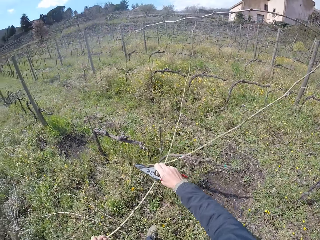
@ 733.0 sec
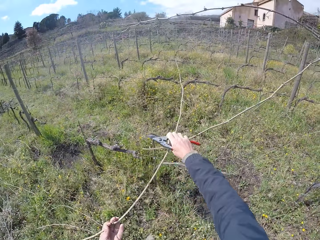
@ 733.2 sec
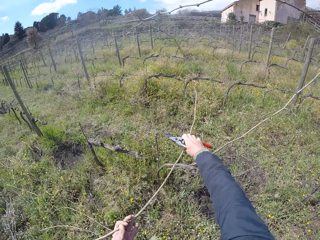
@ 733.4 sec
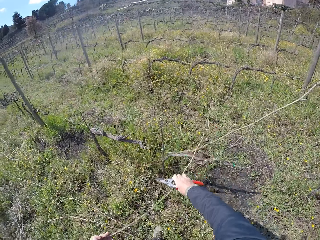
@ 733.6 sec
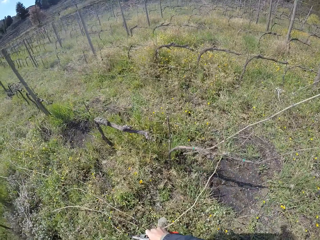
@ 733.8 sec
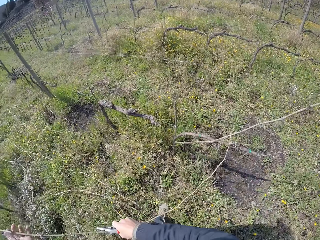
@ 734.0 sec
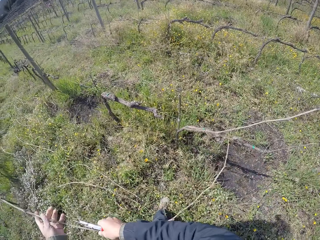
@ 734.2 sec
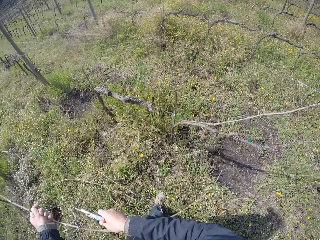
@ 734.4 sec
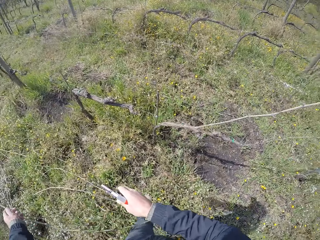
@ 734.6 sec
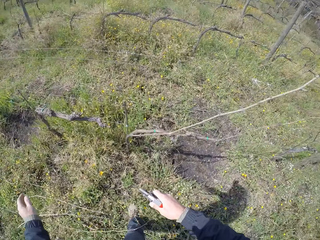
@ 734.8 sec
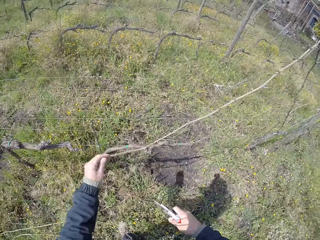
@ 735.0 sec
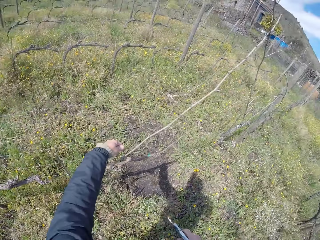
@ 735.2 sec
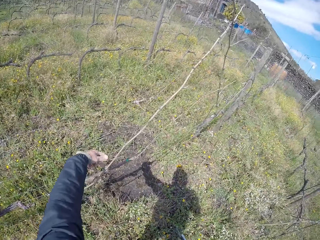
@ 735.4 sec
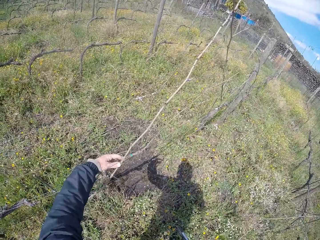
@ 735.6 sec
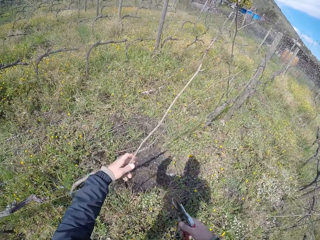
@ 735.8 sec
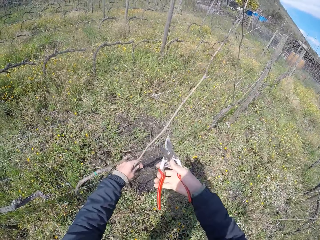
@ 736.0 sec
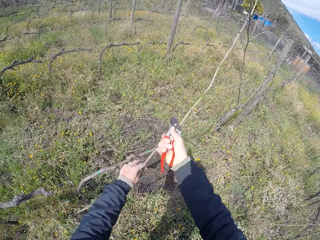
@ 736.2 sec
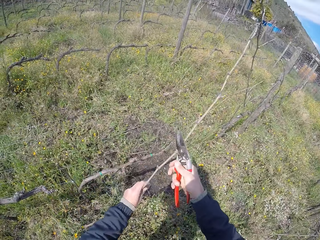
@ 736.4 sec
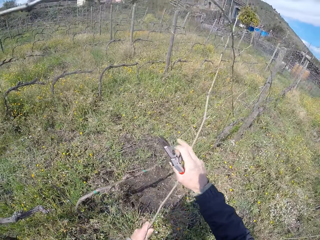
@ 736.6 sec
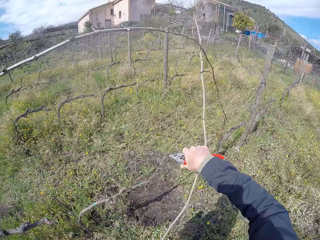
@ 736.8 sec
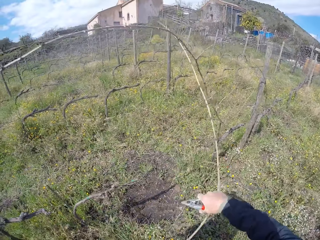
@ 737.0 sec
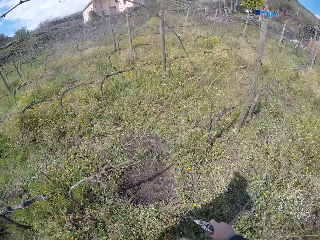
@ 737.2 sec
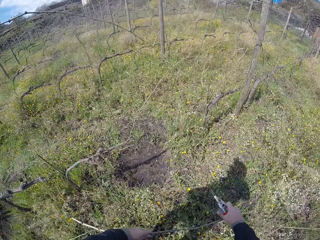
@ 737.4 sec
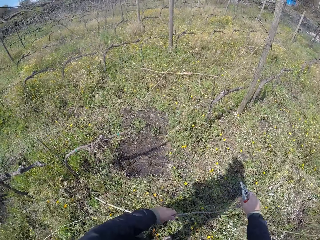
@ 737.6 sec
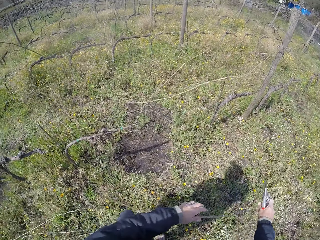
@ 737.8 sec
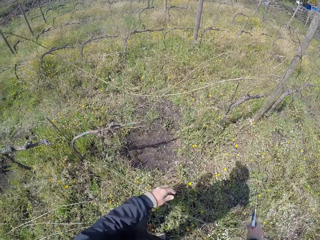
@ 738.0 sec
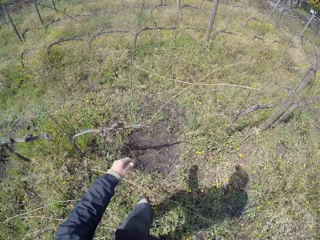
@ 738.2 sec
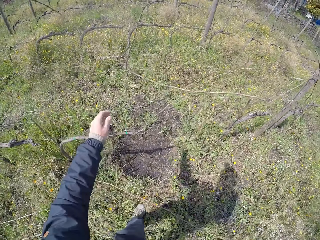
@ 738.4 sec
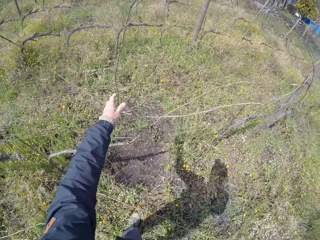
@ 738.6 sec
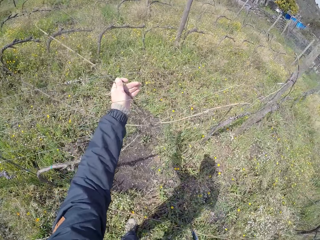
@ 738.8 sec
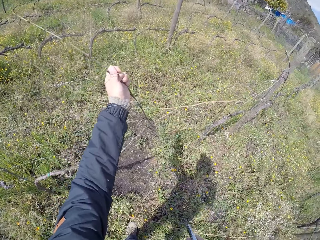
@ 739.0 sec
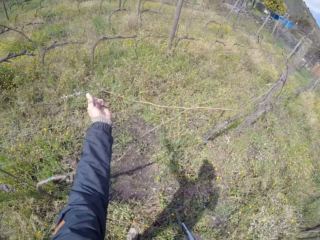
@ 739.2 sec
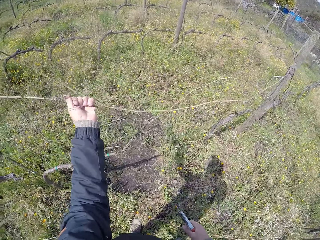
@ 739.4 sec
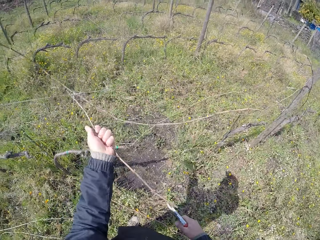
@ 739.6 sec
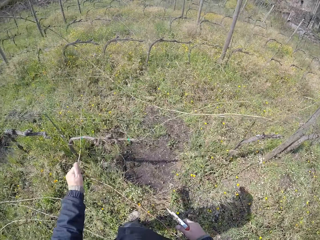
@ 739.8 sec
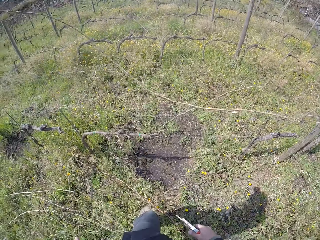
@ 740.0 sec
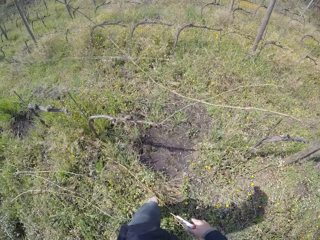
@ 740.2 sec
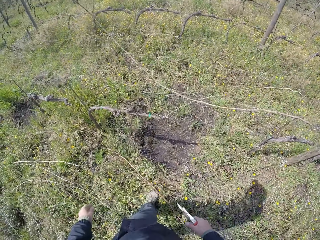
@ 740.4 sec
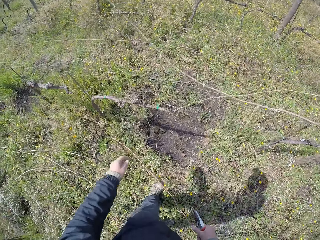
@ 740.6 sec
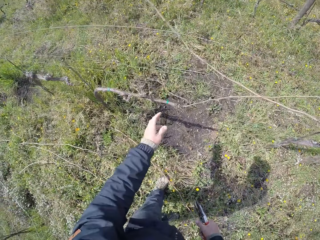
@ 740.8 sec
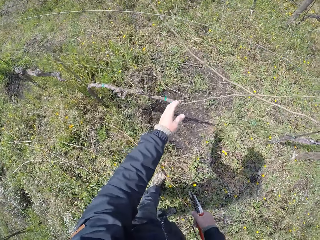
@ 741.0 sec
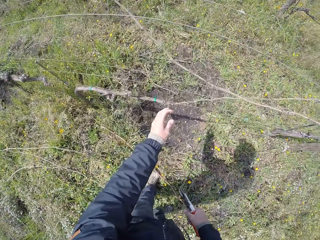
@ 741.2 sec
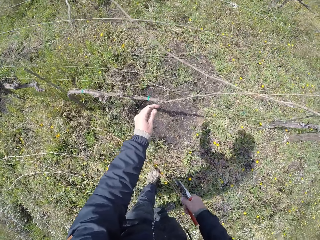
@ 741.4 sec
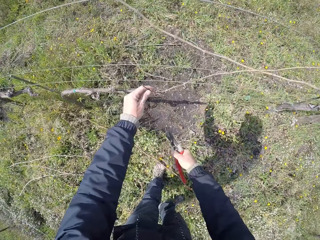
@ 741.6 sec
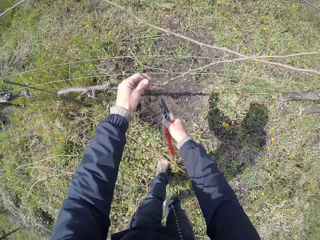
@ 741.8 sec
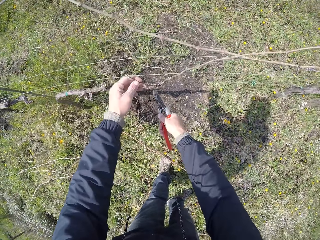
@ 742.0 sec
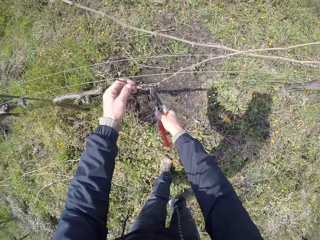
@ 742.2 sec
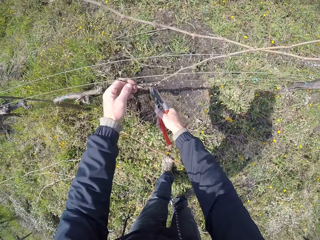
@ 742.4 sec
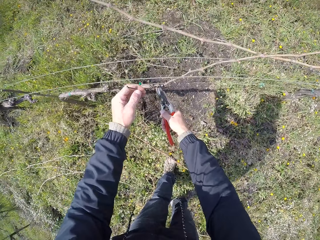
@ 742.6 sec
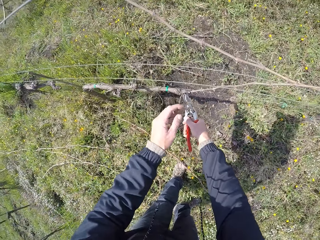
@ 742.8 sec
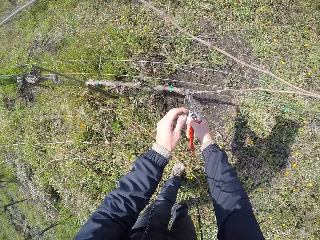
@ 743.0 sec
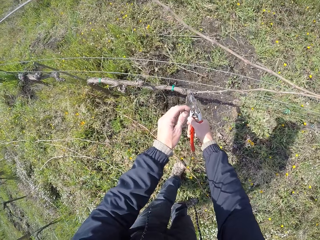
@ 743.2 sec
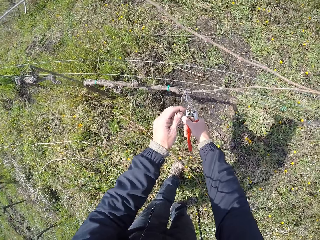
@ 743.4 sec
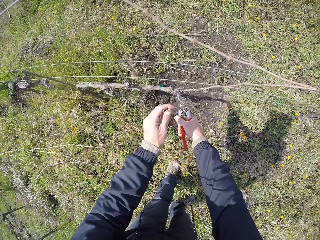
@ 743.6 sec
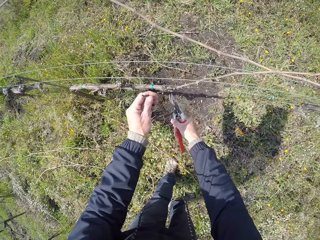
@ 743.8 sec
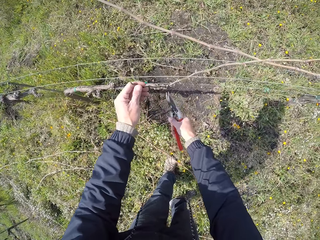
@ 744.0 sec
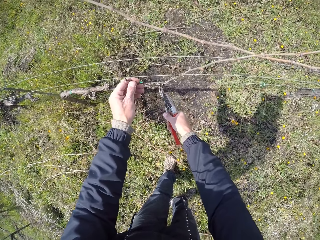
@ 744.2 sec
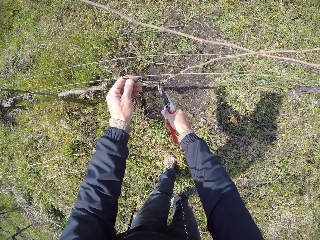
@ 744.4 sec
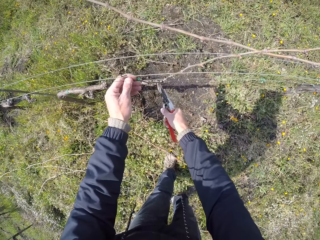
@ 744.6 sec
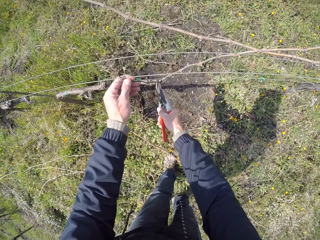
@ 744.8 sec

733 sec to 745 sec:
The camera wearer holds the twig with his right hand. He drops the twig in his left hand on the ground. He pulls the twig from the fence with his left hand. He prunes the twig with the shears in his right hand. He pulls the twig with his right hand. He drops the twig in his left hand on the ground. He pulls the twig from the fence with his left hand. He holds the twig from the fence with his left hand. He prunes the twig on the fence with the pruning shears in his right hand.

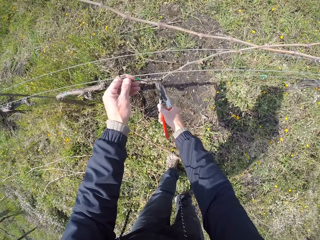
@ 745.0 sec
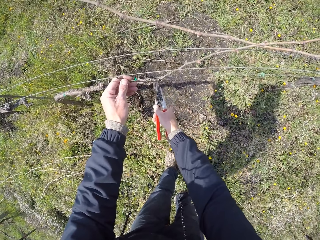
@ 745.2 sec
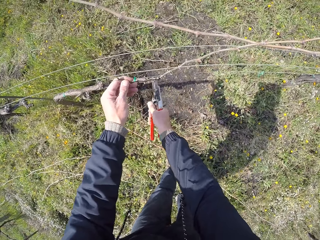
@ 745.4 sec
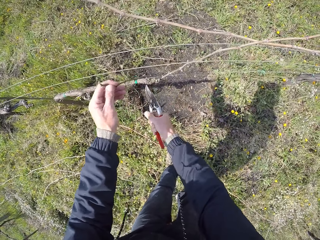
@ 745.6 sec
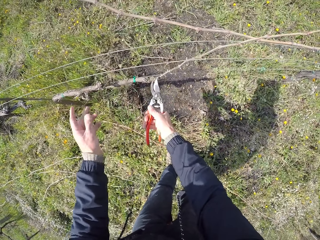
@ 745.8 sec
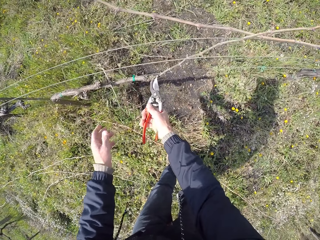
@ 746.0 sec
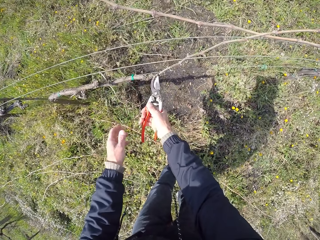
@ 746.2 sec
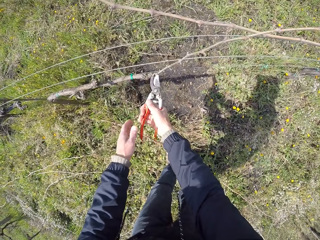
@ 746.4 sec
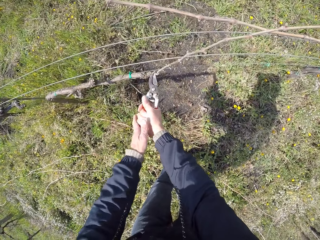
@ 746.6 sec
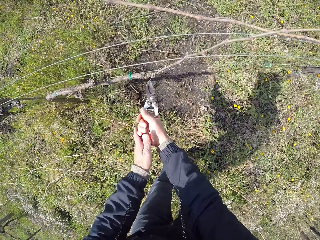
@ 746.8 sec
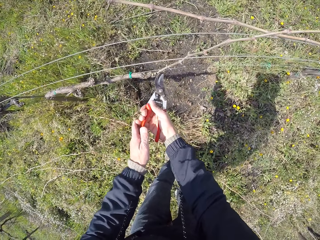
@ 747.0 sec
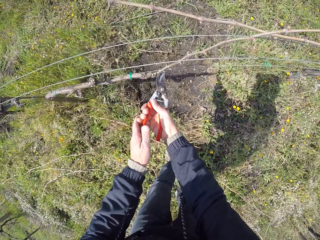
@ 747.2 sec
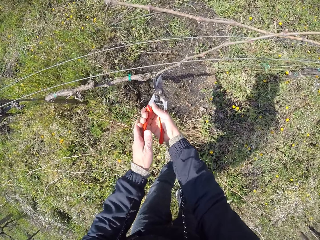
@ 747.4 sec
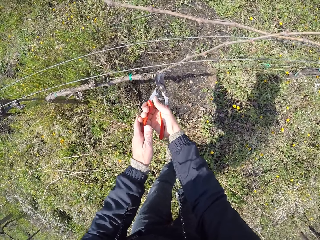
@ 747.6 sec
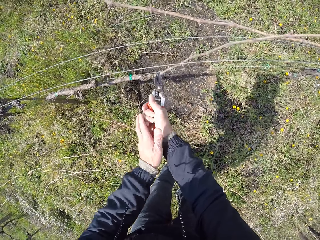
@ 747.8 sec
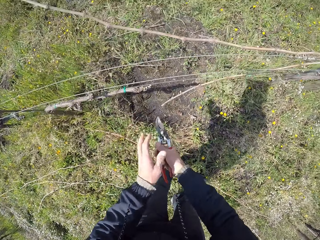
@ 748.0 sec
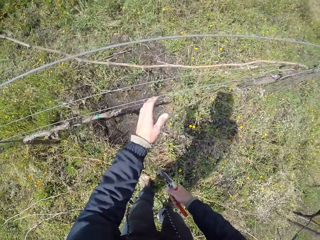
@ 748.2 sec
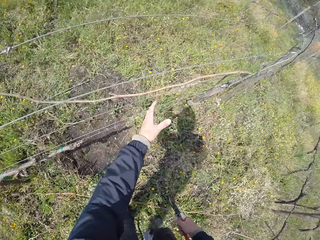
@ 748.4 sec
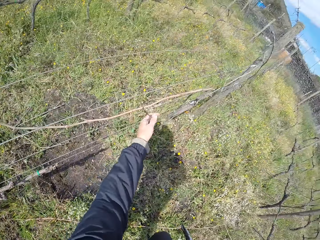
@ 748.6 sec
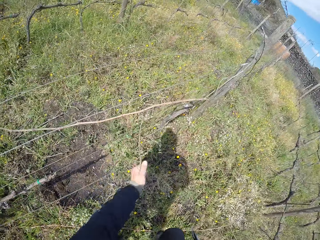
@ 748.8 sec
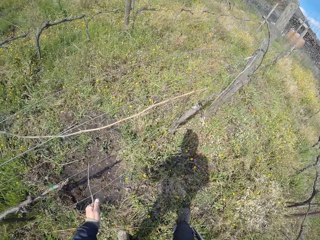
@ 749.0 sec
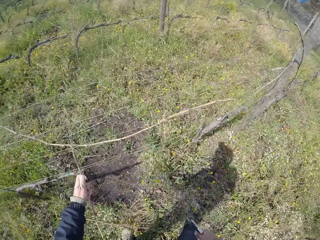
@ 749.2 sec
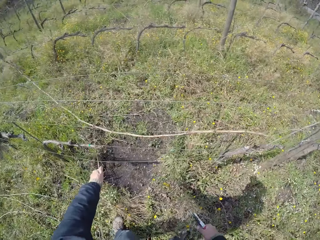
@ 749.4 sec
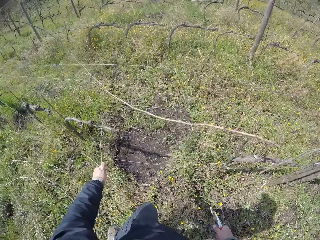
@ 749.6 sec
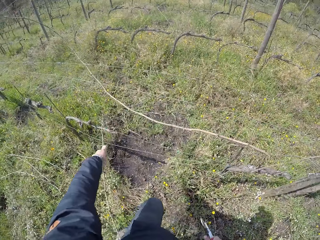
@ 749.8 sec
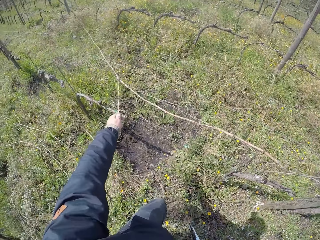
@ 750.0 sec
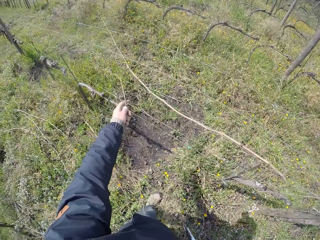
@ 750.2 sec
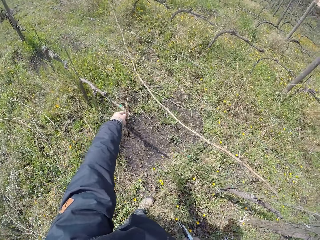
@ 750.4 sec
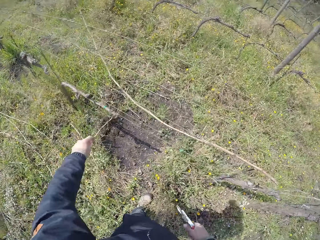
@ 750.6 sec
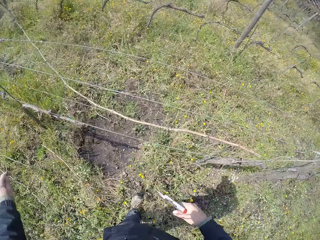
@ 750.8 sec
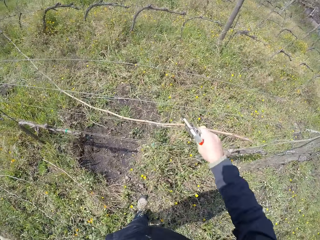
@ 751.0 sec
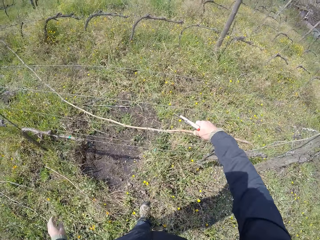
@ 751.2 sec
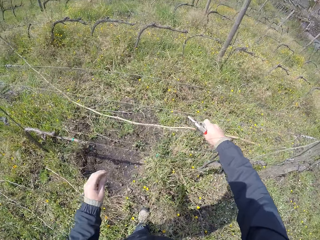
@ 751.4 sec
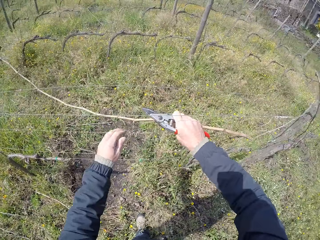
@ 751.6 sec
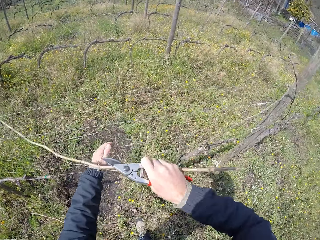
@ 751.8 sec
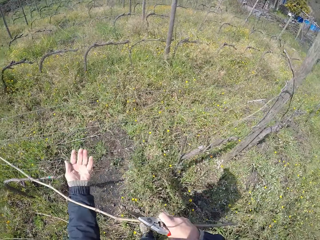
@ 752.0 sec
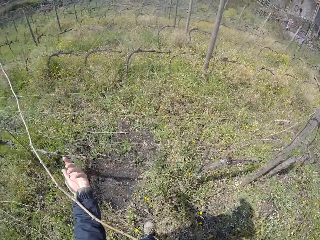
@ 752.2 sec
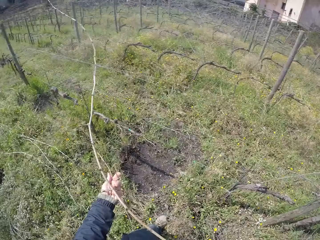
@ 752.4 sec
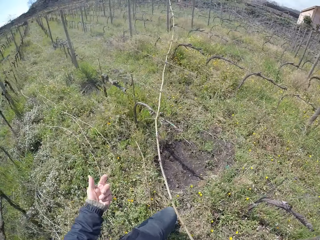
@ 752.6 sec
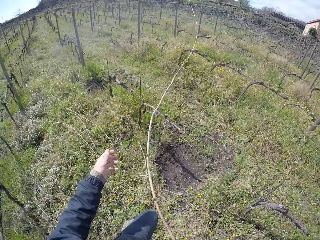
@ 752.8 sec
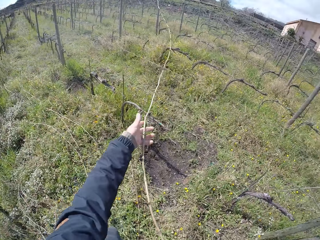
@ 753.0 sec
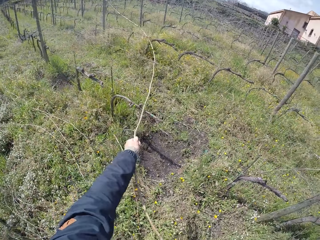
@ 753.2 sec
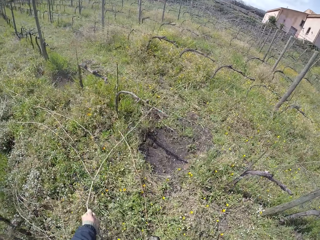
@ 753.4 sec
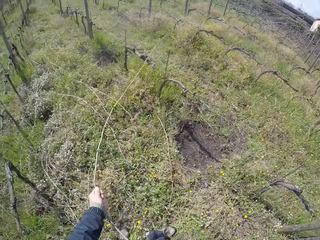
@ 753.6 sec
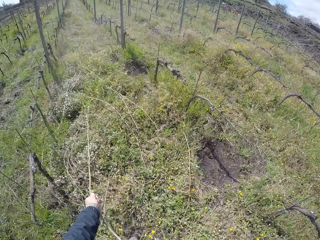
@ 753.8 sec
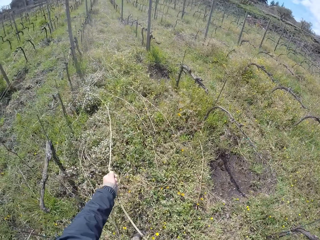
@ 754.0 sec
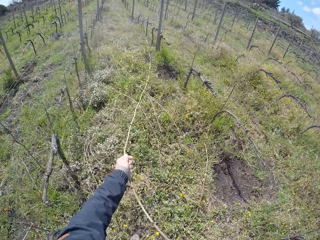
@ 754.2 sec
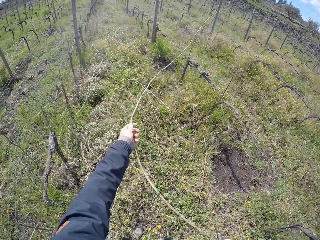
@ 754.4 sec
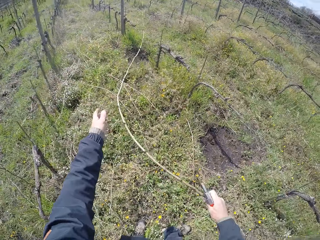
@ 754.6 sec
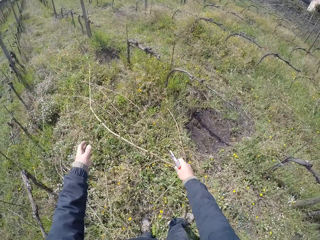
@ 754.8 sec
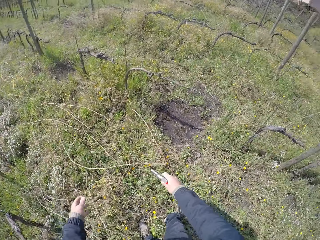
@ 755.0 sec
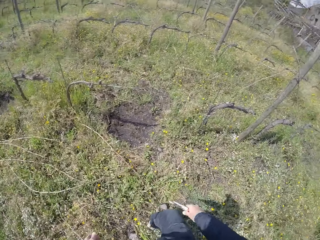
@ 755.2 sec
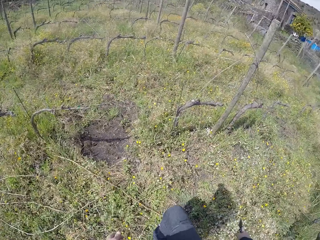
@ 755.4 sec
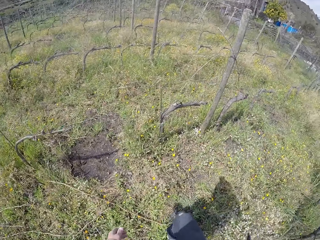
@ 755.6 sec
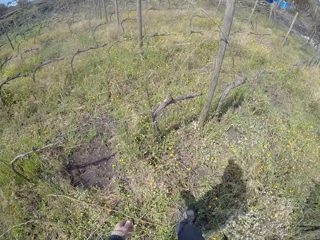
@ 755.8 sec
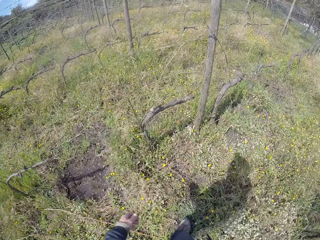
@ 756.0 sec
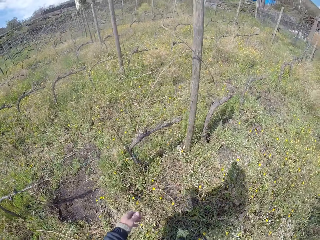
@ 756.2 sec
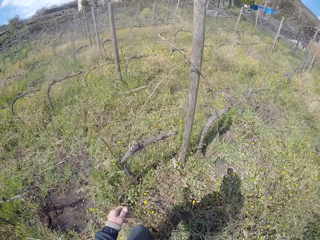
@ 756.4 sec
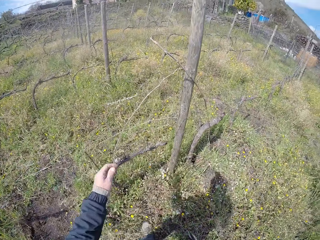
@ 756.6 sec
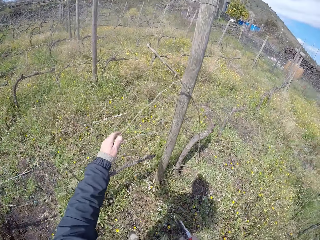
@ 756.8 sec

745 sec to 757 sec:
The camera wearer drops the twig in his left hand on the ground. He prunes the twig on the fence with the pruning shears in both hands. He pulls a twig from the fence with his left hand. He drops the twig in his left hand on the ground. He holds a twig on the fence with his right hand and pulls the twig from the fence with his right hand. He pulls the twig from the fence with his left hand. He drops the twig on the ground with both hands. He turns around.
